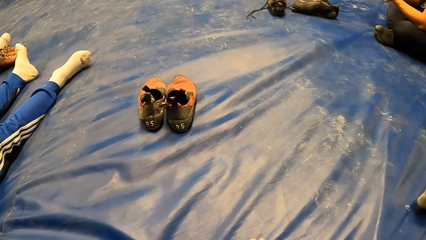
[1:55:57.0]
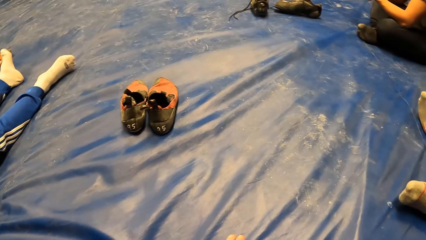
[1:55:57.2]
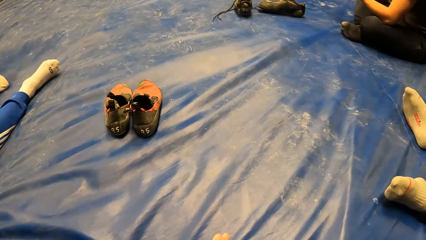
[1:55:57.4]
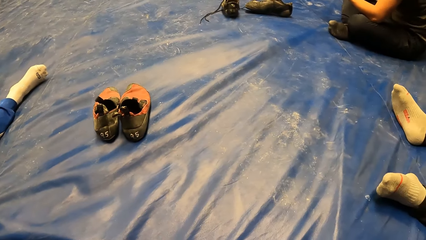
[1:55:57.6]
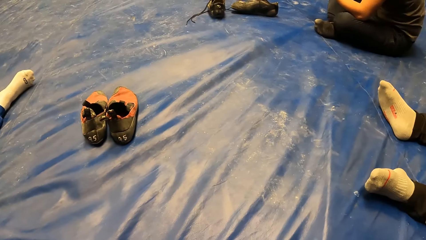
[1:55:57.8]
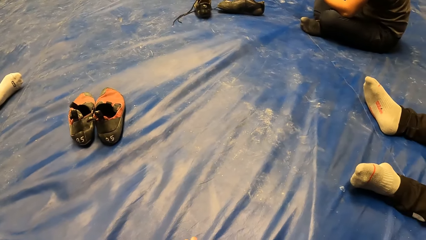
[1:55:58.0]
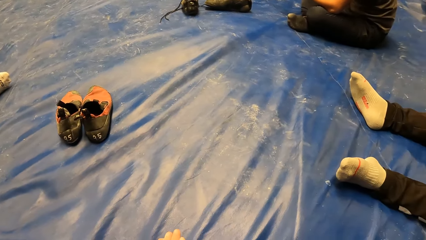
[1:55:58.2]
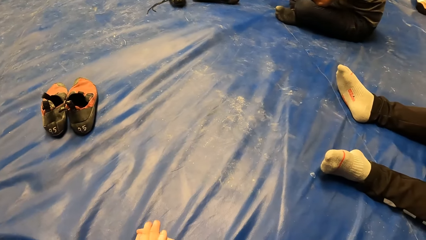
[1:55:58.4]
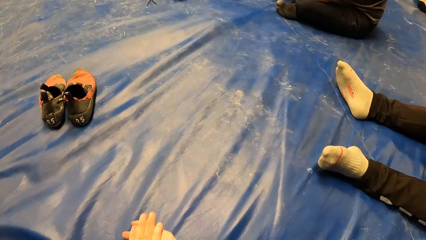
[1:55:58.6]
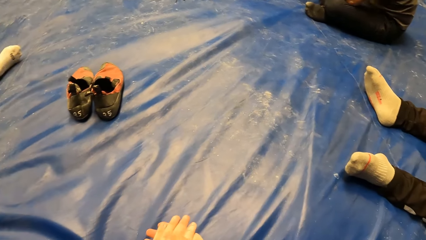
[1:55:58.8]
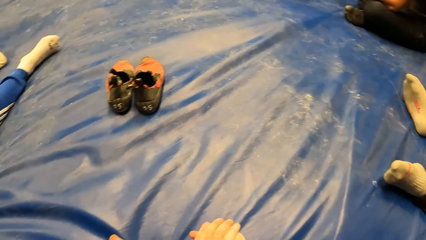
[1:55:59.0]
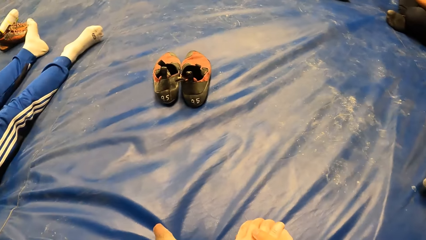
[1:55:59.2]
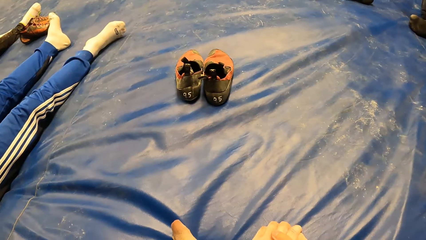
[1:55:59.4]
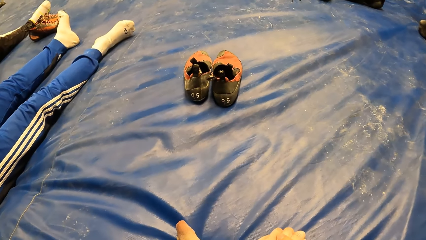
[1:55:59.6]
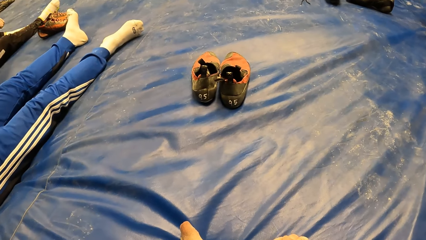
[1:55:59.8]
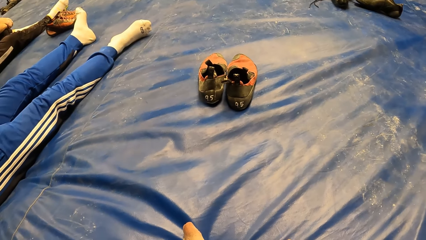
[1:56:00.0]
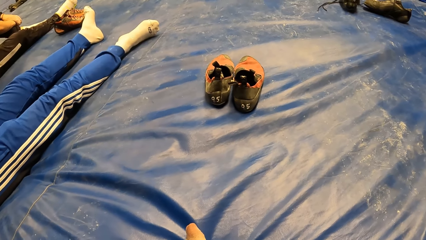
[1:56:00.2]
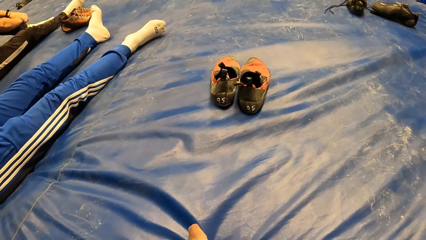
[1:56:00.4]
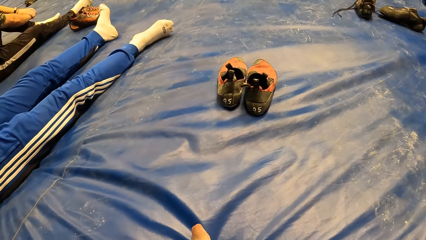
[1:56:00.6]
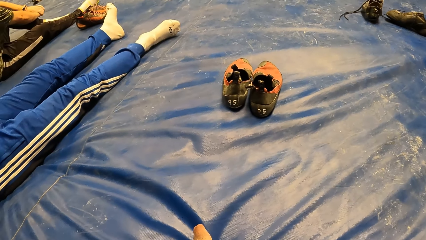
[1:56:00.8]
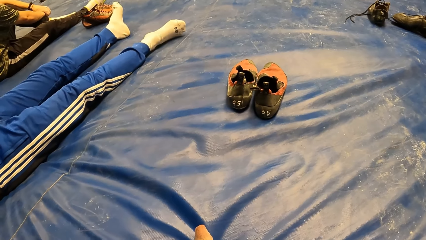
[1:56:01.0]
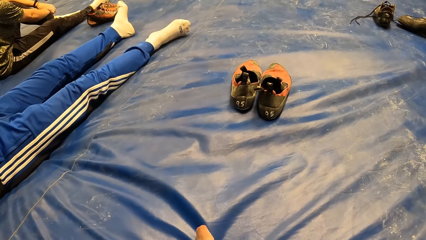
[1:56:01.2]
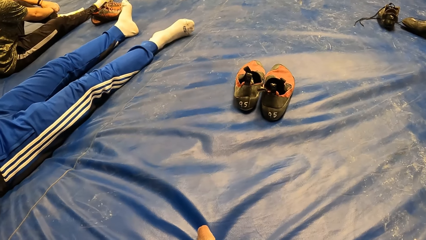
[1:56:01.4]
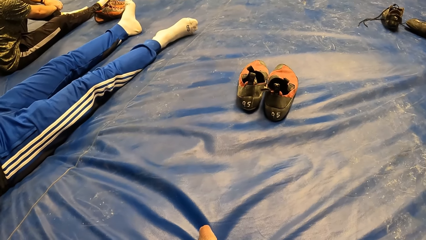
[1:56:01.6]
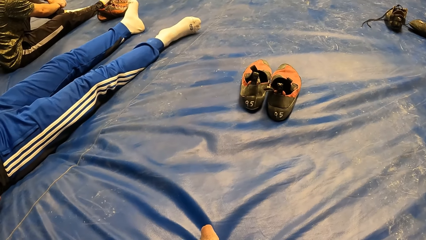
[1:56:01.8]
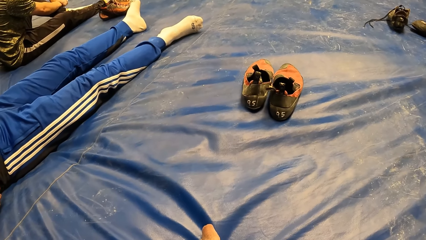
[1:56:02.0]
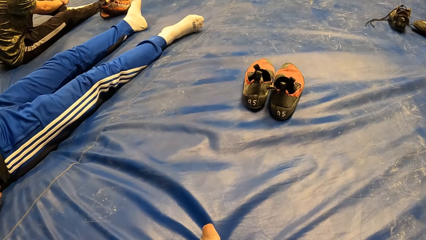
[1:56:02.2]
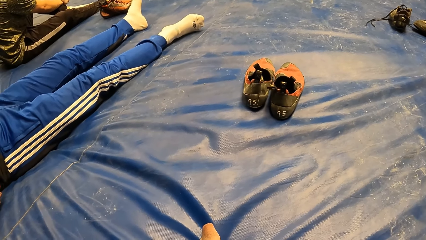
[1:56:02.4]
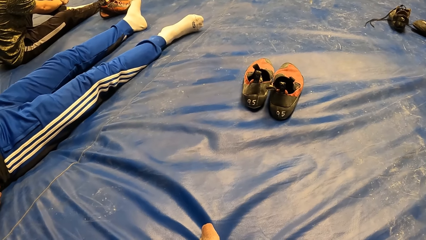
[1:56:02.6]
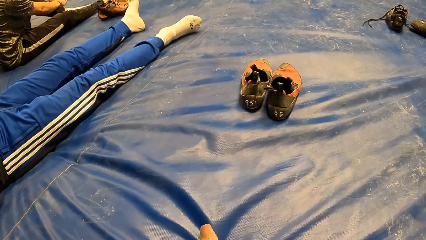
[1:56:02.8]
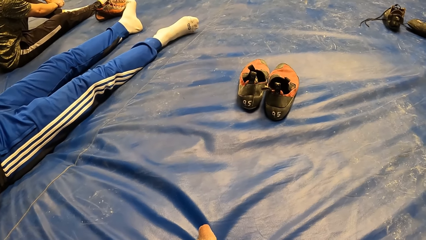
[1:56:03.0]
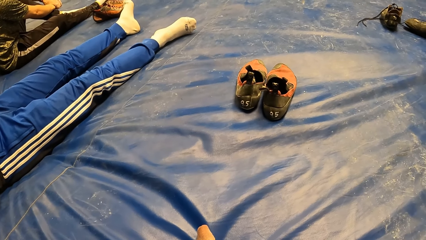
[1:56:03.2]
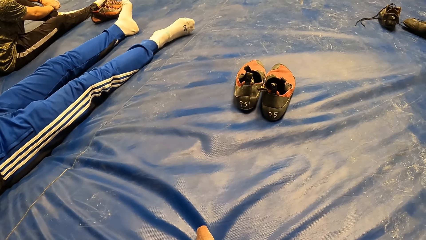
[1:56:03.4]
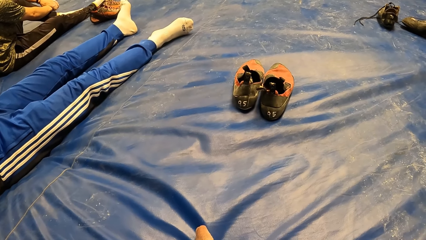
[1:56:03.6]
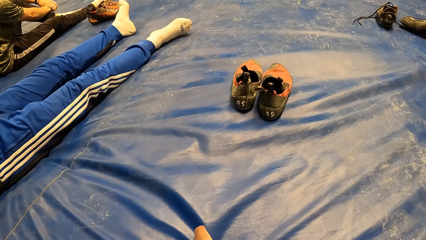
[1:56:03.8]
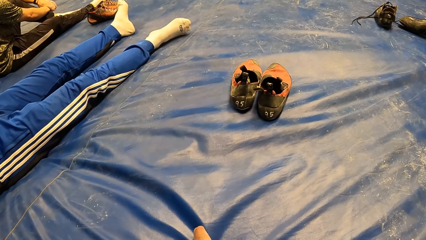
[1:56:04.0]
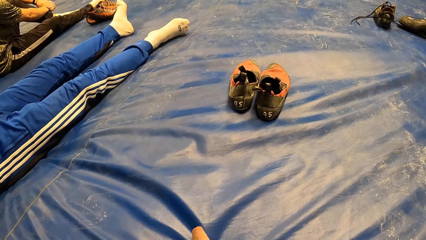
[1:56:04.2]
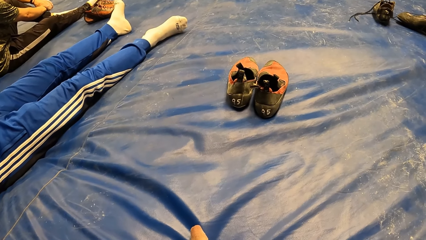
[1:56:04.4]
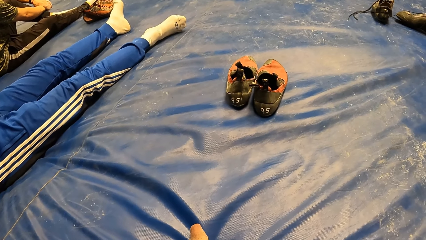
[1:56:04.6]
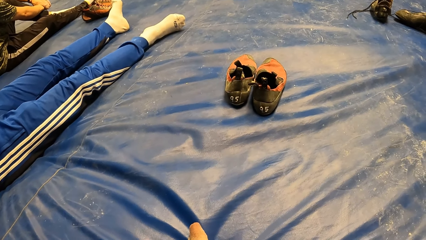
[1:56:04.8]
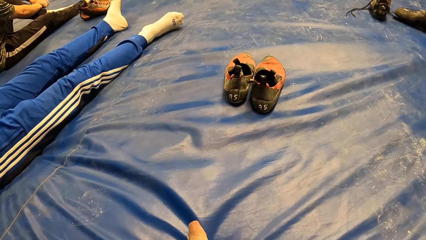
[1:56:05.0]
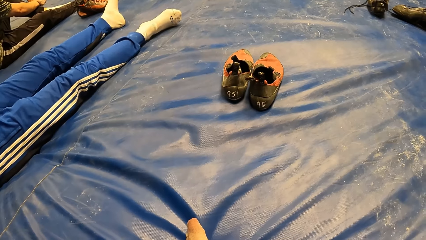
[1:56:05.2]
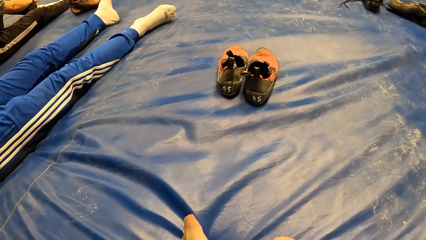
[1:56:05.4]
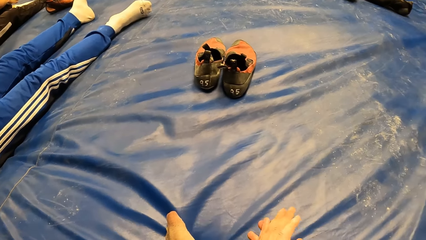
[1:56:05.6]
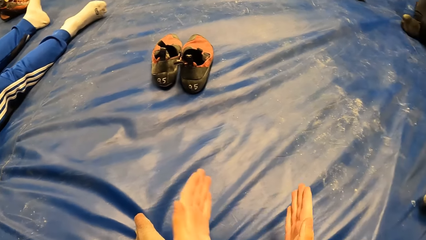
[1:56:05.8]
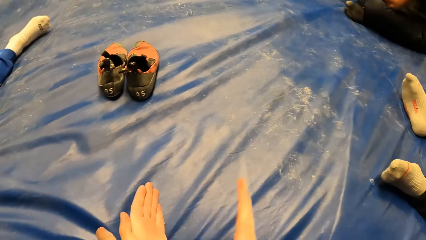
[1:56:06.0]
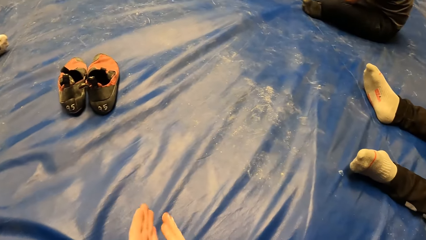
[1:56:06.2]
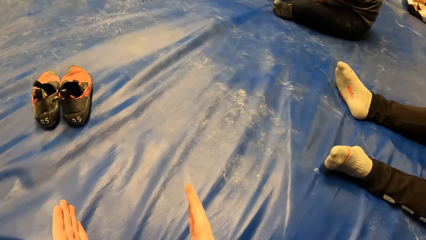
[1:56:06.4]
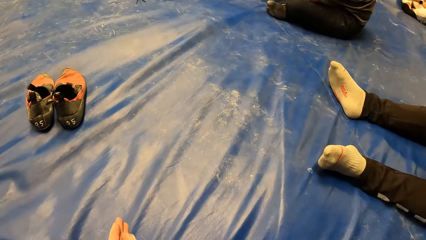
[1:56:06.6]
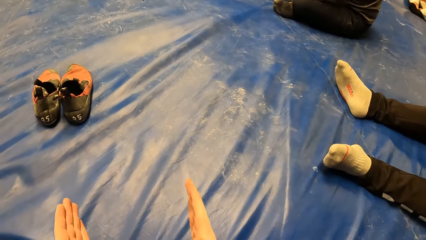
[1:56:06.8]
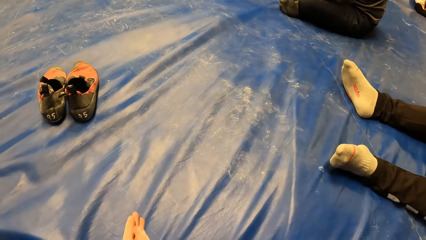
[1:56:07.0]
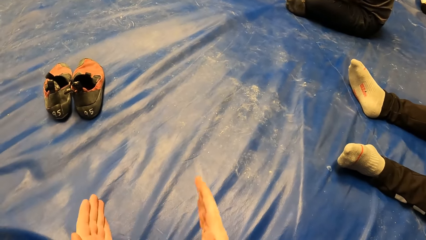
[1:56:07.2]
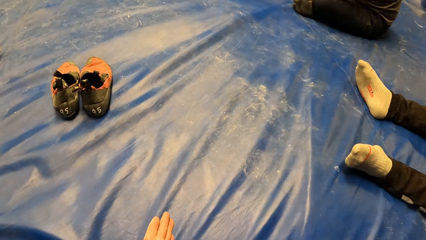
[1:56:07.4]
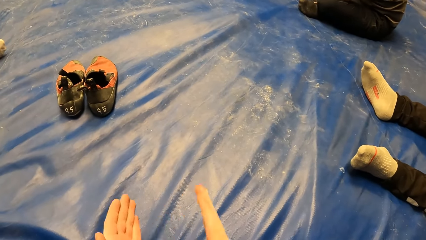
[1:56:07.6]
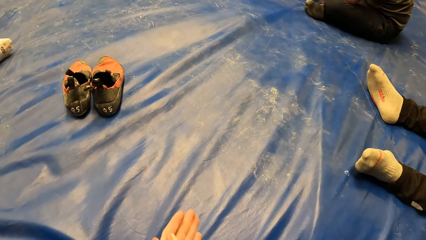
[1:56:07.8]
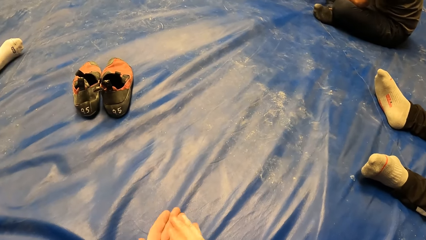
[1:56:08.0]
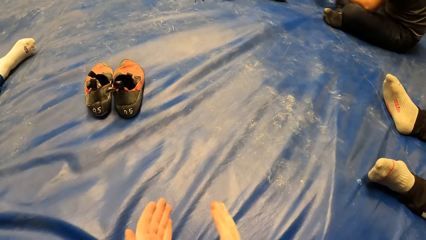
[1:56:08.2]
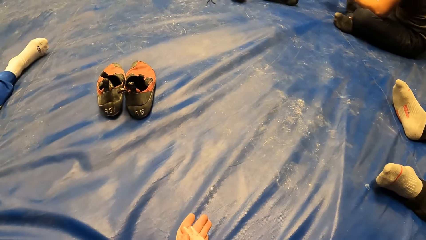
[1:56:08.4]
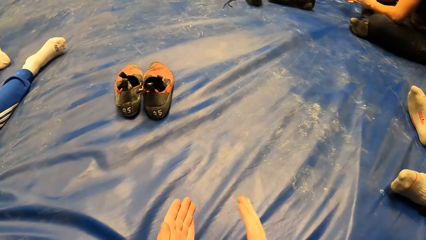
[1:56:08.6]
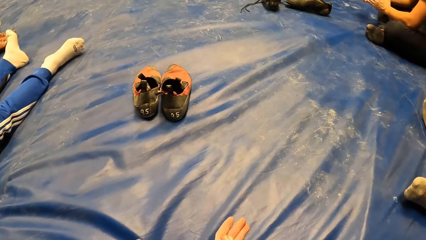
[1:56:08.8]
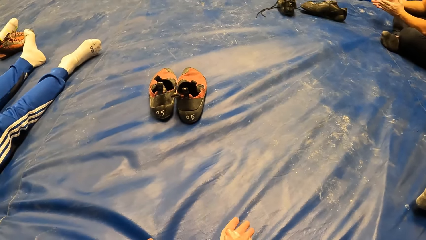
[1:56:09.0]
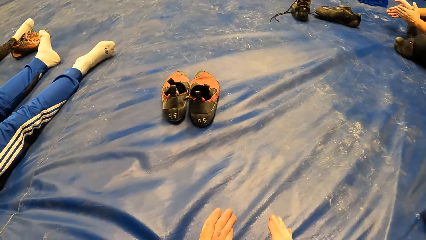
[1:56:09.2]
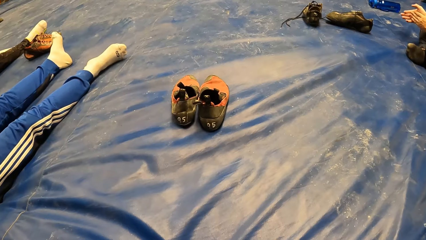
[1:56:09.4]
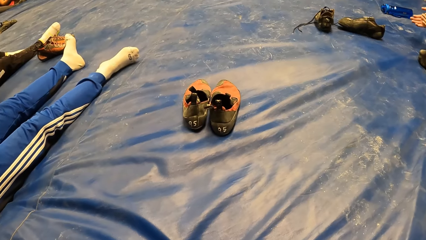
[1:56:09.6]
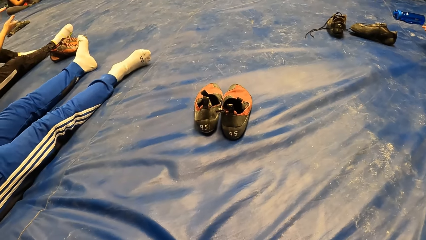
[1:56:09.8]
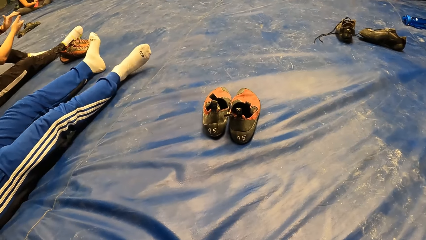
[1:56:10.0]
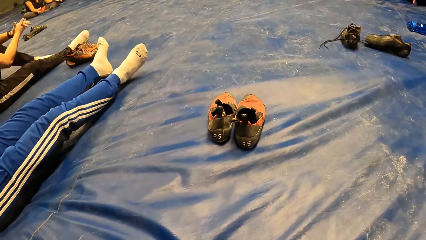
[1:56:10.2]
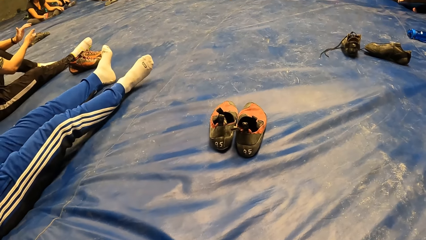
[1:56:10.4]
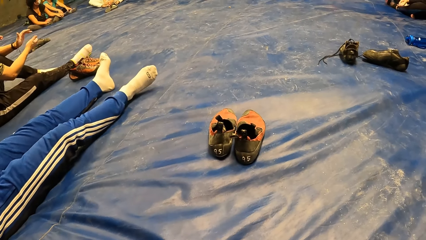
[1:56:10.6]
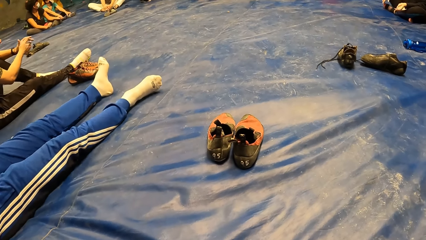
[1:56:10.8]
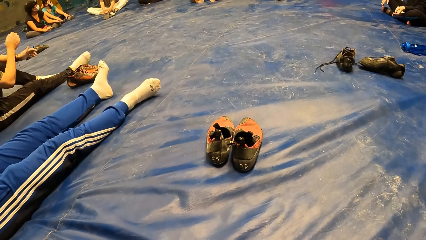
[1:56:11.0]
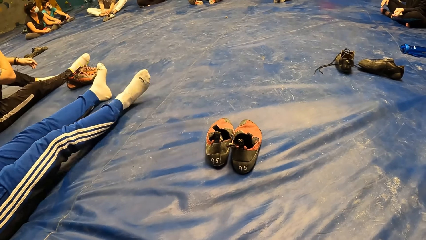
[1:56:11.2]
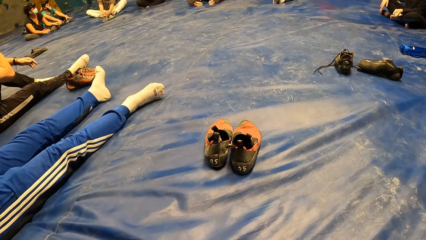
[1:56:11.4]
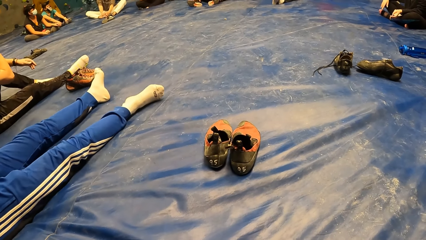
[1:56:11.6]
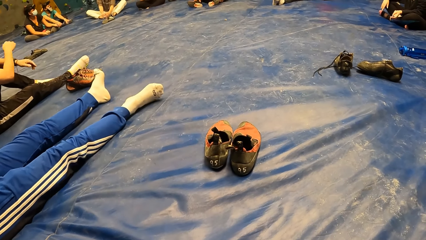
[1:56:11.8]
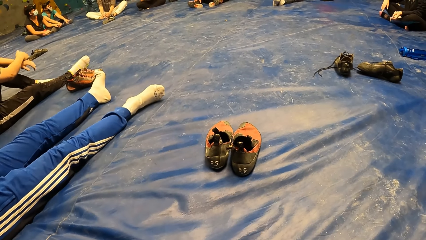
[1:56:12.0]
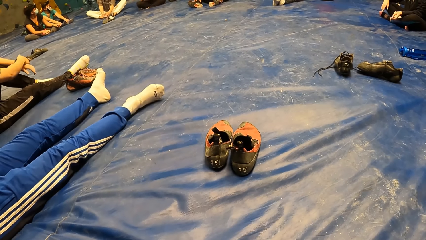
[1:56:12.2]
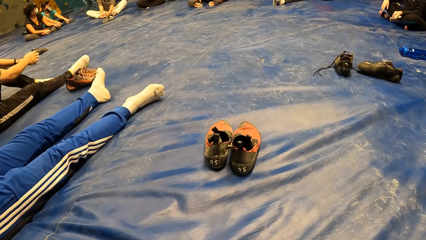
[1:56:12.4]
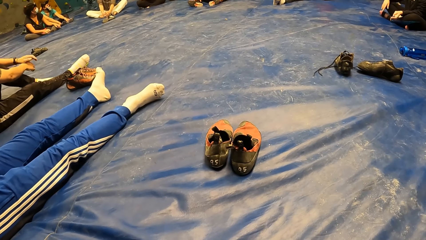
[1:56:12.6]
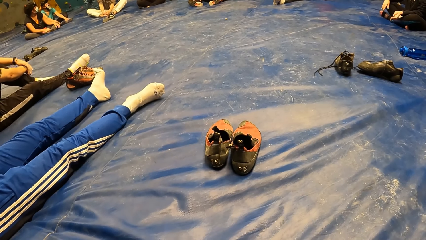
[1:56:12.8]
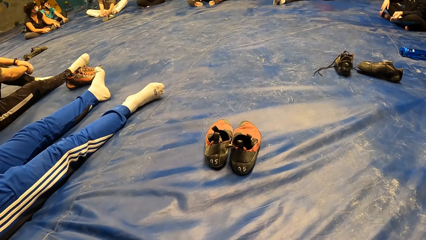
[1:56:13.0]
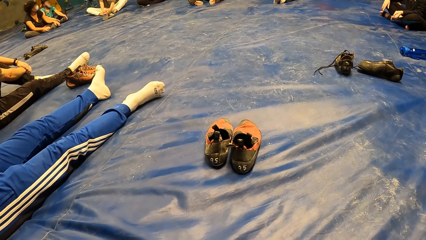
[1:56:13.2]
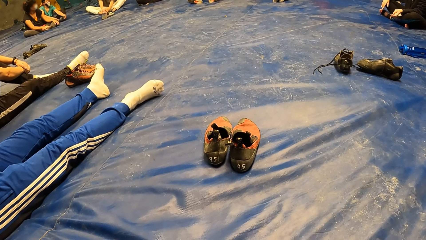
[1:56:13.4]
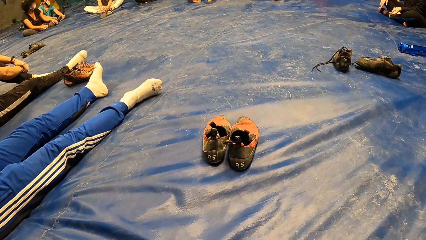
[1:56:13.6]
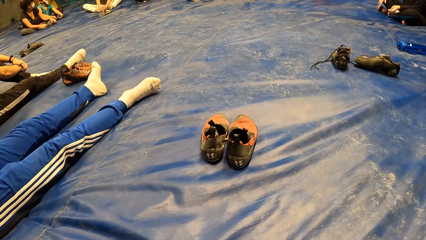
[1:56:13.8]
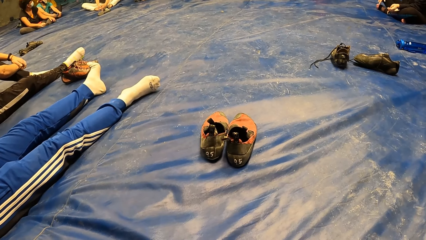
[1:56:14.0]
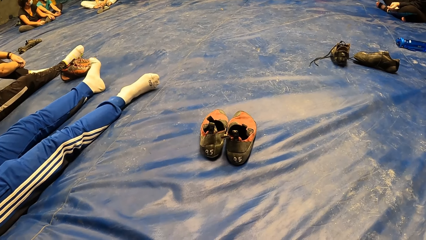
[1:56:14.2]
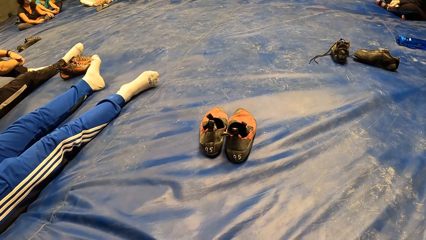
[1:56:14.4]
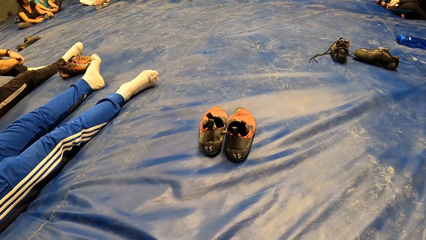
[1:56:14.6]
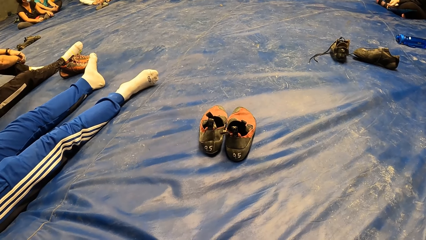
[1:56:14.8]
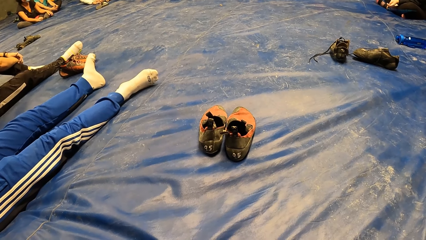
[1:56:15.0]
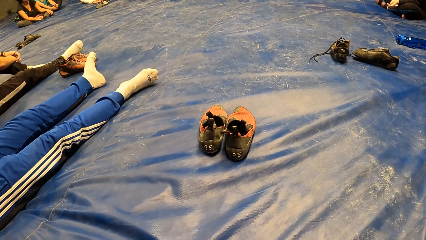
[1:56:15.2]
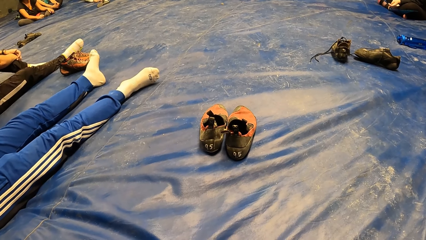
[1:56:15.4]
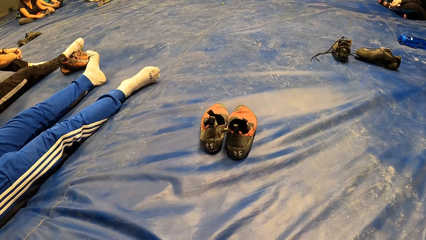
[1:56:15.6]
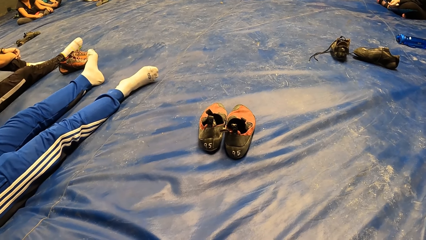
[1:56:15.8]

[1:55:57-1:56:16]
A man spreads feet on the mattress. The camera wearer claps with both hands. The man stretches legs on the mattress. The camera wearer looks around.
